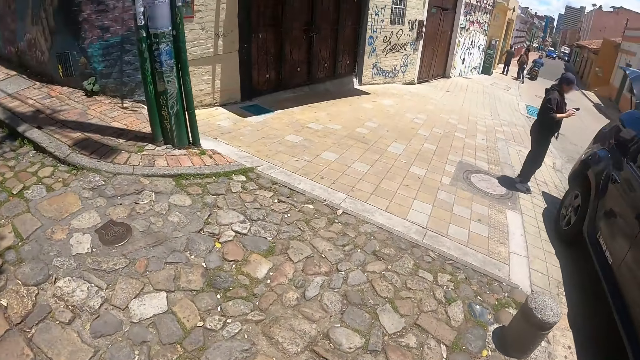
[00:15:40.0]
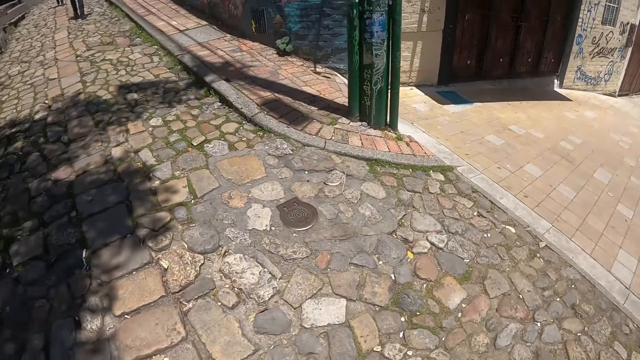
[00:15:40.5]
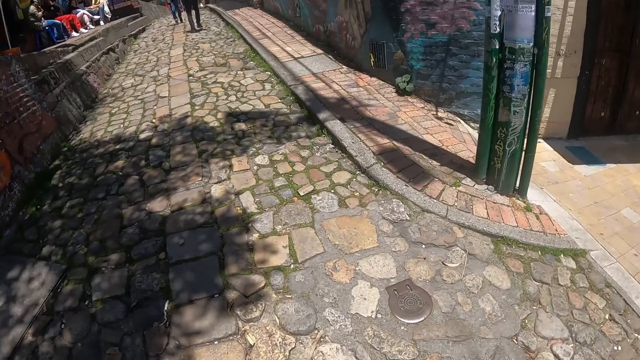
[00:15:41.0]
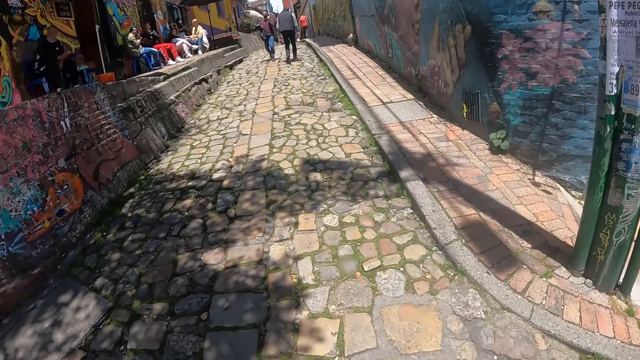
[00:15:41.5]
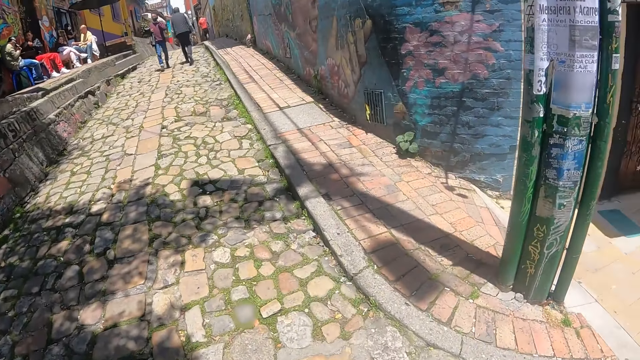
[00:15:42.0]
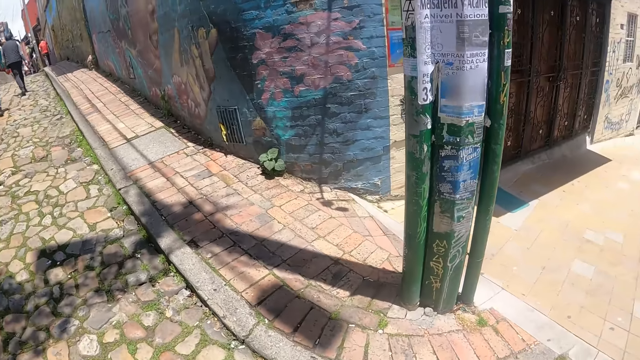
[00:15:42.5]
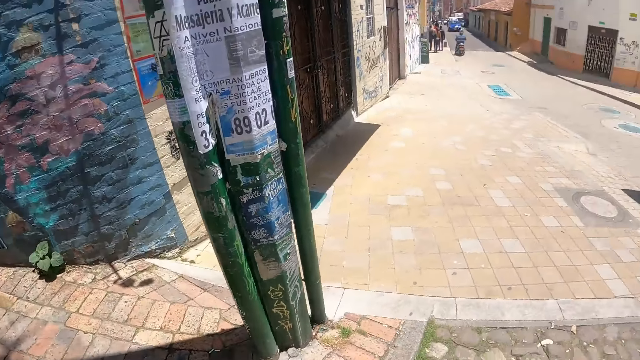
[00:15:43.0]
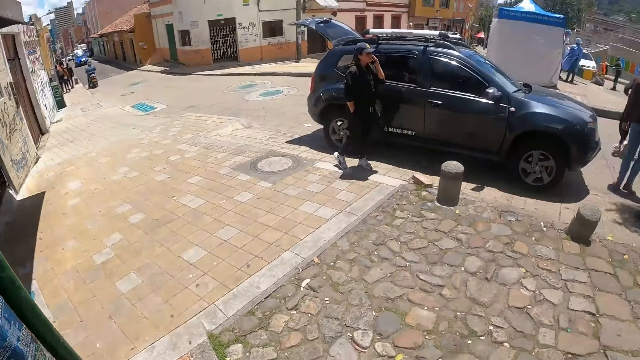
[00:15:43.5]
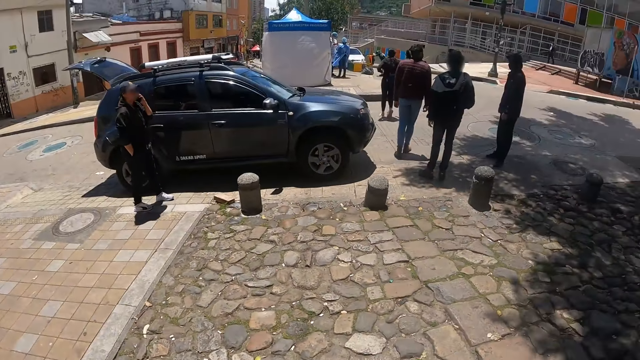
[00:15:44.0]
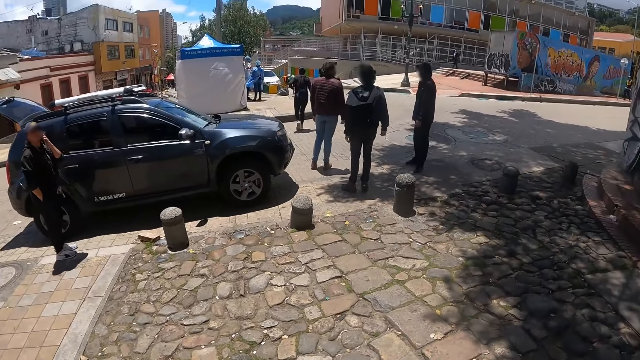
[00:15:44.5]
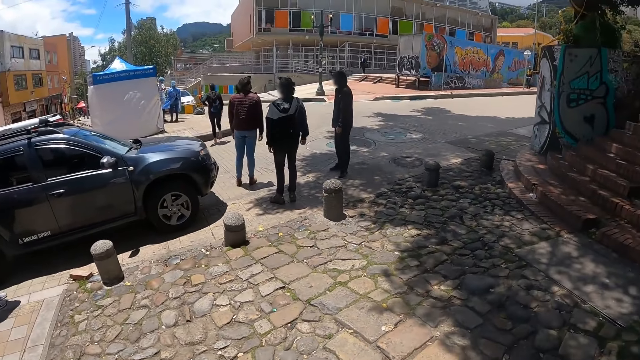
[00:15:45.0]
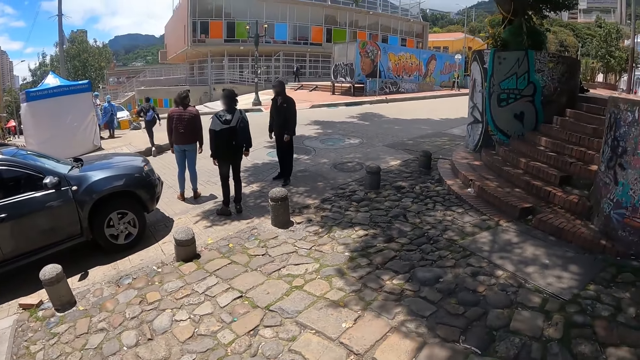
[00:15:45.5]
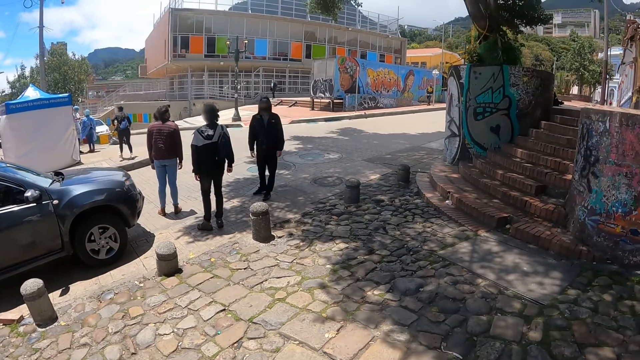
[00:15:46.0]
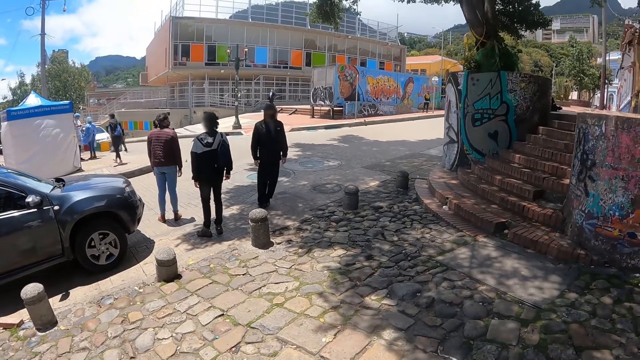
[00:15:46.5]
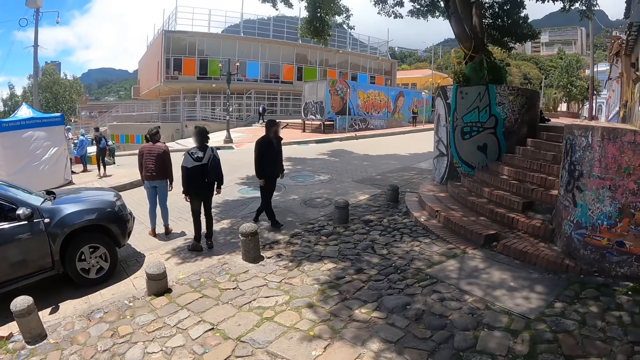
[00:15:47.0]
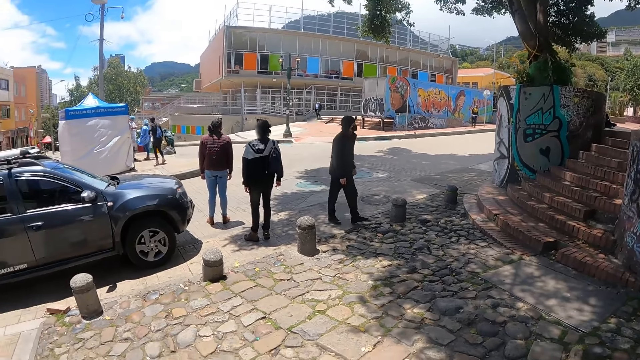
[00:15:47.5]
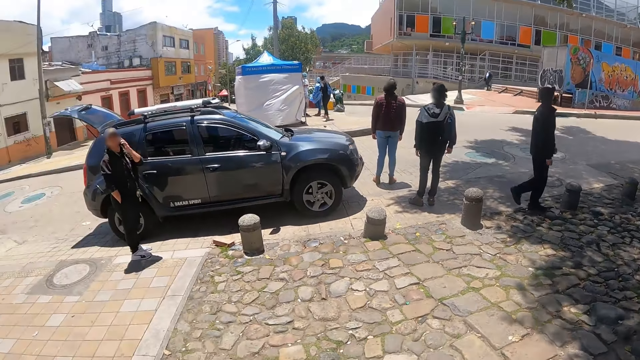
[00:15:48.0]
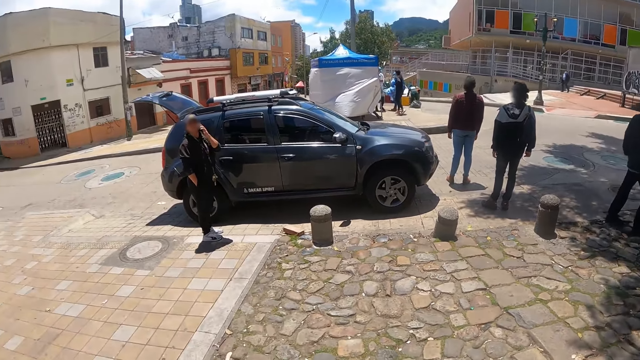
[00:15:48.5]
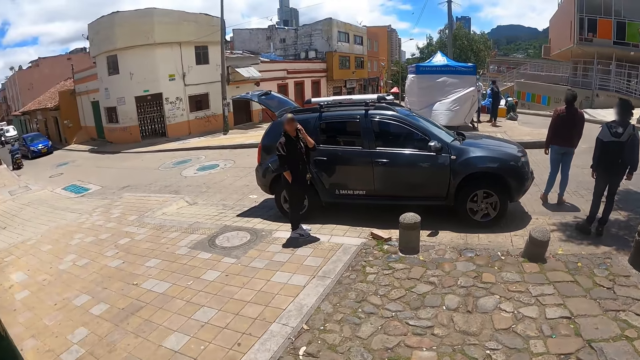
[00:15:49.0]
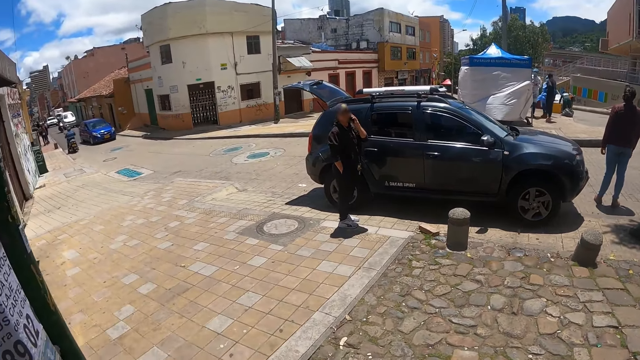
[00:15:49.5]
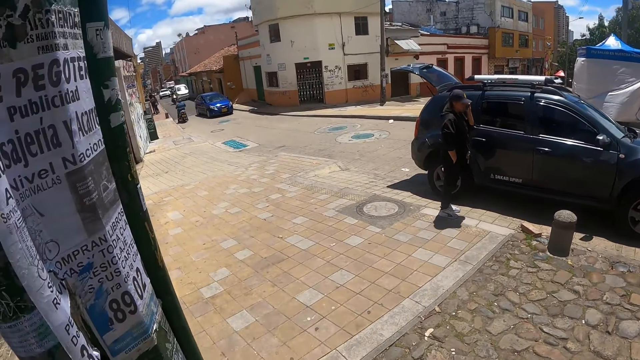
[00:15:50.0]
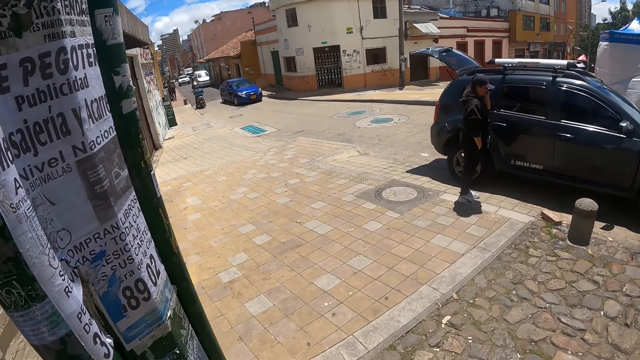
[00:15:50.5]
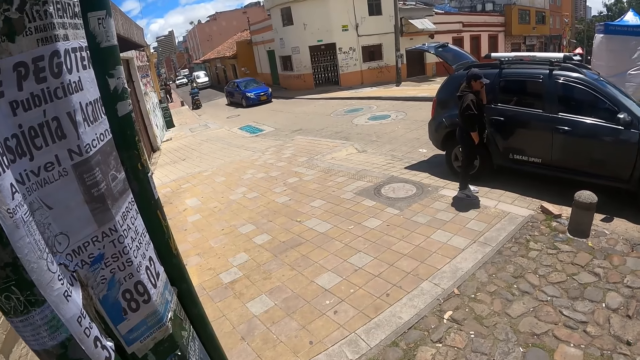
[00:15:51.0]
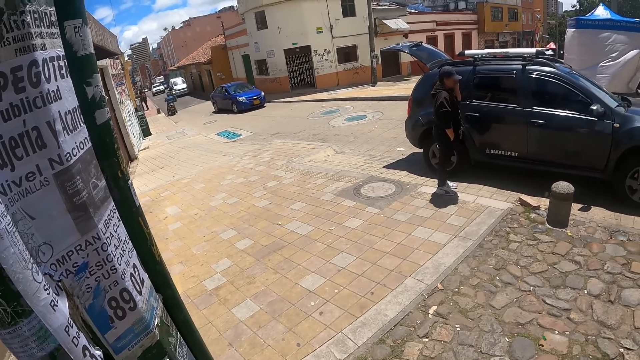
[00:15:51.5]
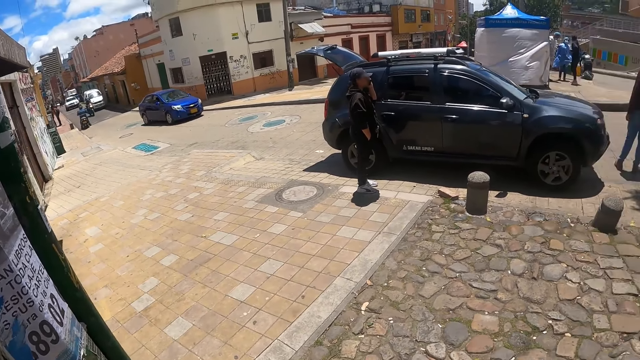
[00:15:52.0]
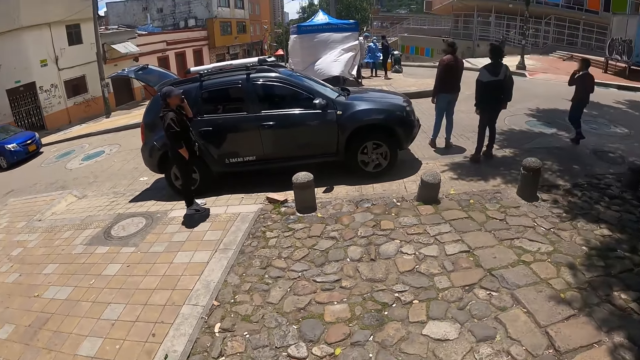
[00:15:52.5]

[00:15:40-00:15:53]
The camera wearer looks around. They walk around the pavement. They turn around. They look around.

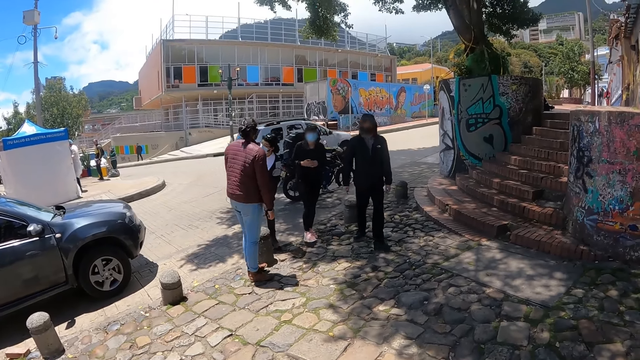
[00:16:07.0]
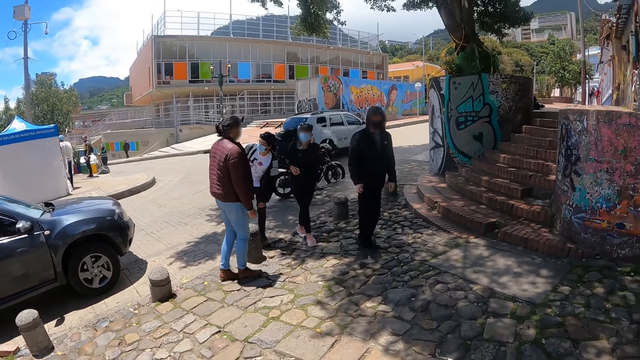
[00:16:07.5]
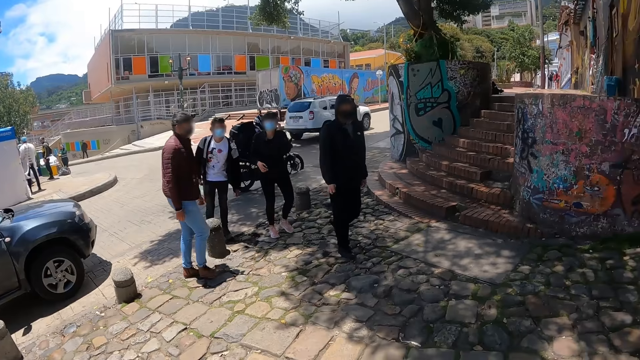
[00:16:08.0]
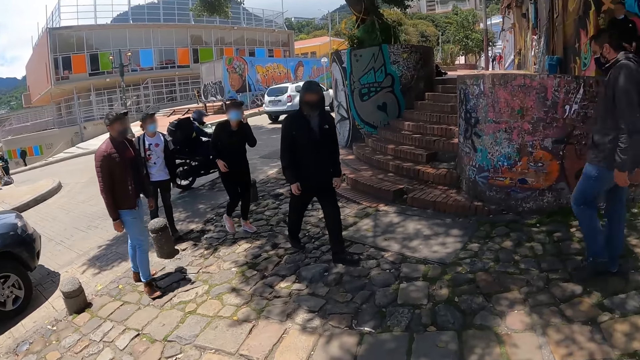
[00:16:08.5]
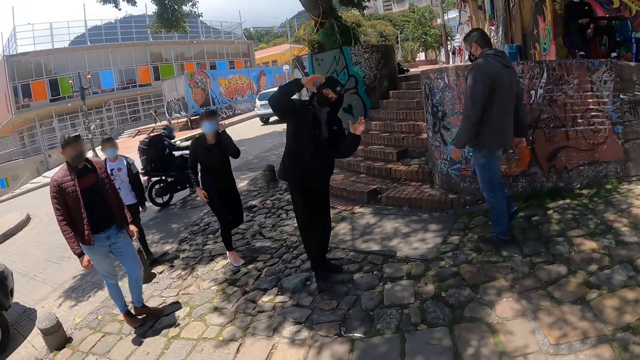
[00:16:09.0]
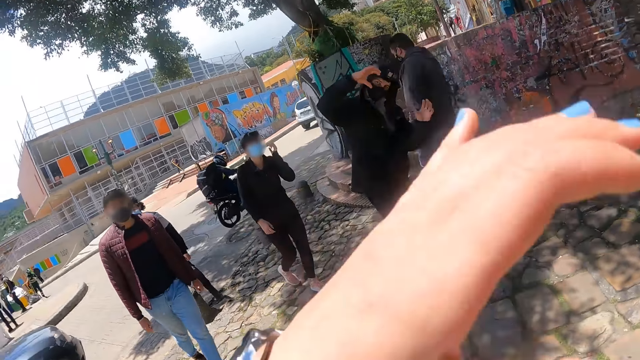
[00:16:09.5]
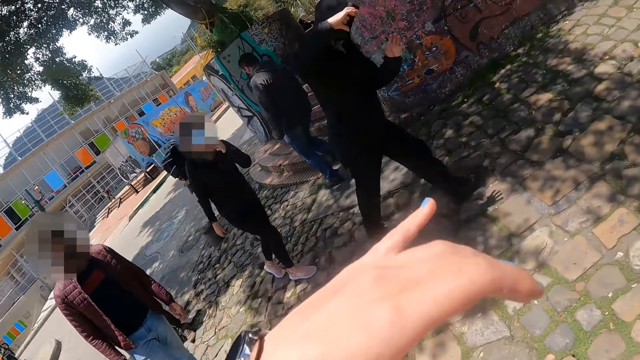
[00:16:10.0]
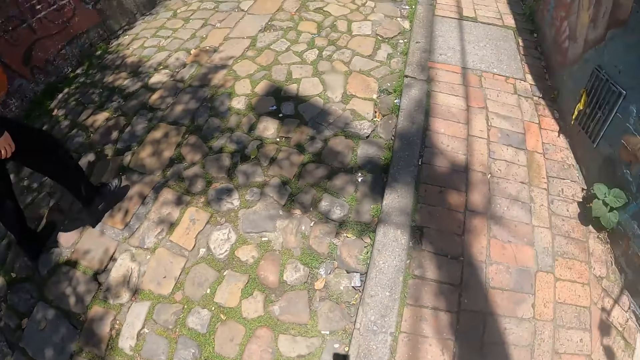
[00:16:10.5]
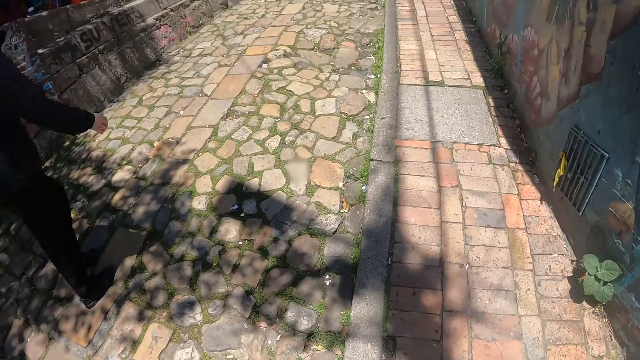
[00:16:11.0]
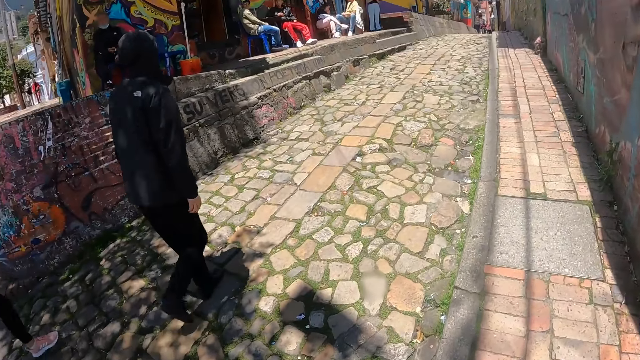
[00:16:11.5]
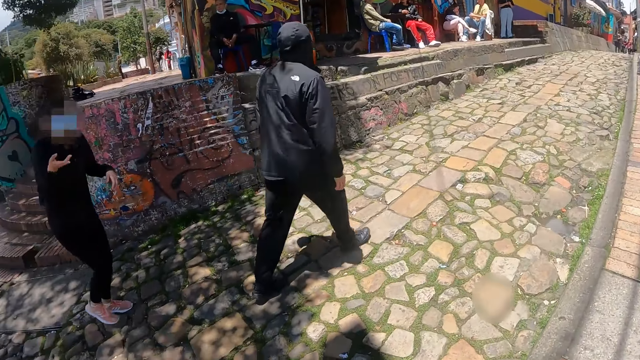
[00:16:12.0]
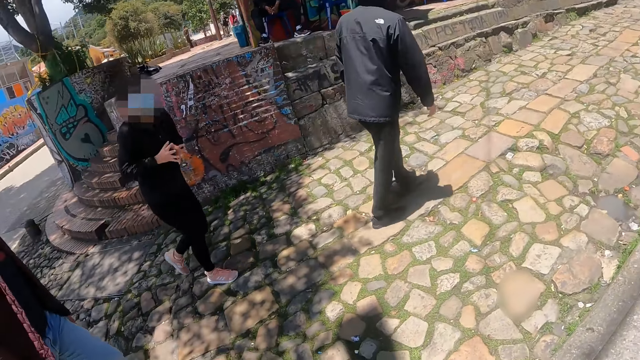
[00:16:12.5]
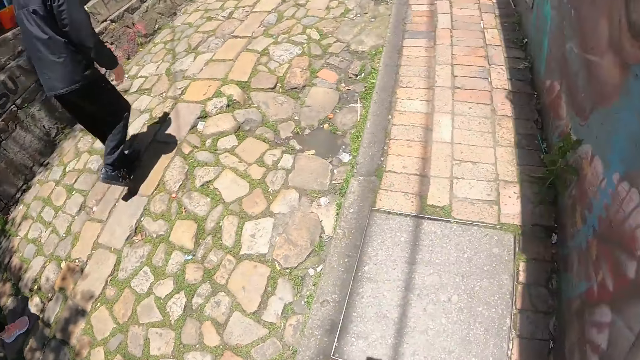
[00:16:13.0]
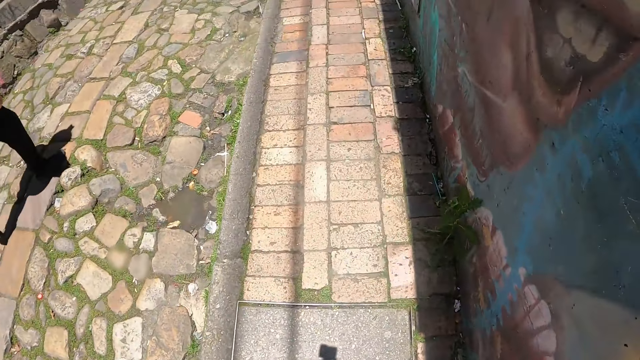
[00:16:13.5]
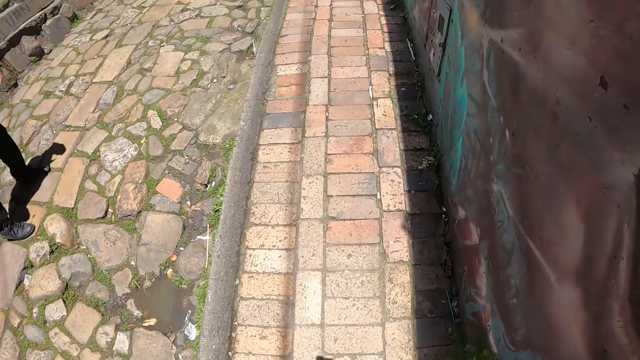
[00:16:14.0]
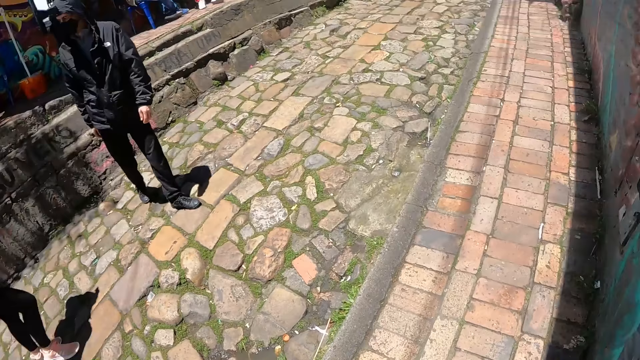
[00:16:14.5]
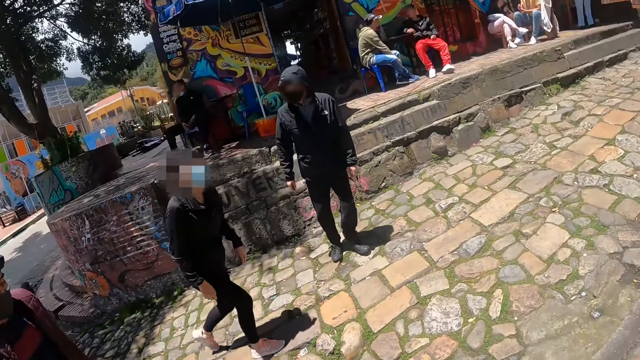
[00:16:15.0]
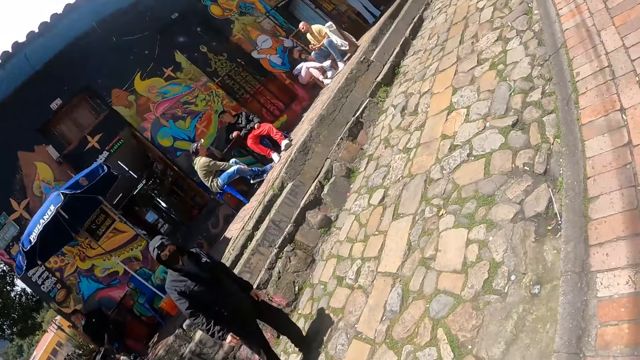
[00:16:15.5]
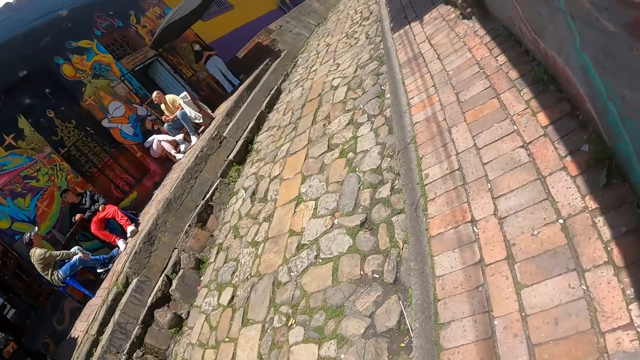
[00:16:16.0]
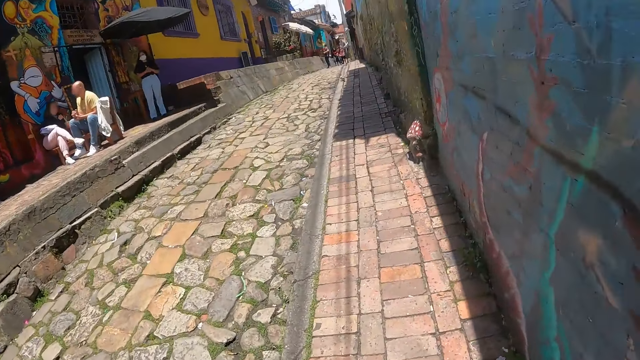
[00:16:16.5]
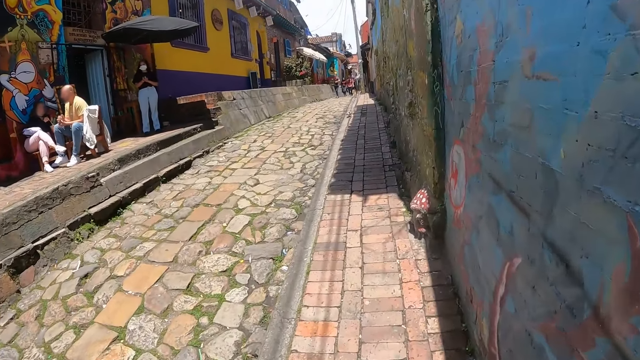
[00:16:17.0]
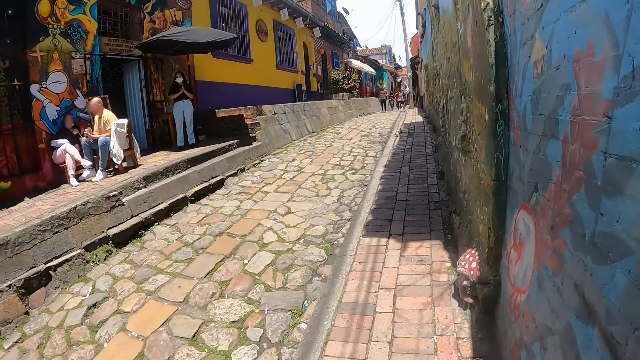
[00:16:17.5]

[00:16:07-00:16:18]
The camera wearer discusses with four persons. The four persons walk around. The camera wearer stares at a person. The person makes gestures. The camera wearer makes gestures. They turn around. They look around. They walk around the pavement. They look around.
